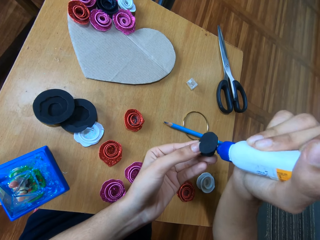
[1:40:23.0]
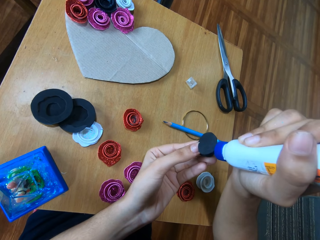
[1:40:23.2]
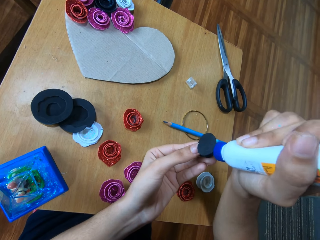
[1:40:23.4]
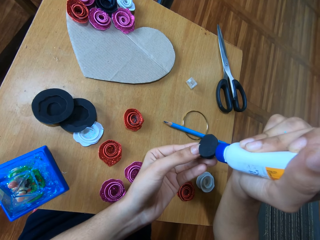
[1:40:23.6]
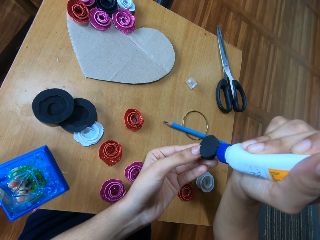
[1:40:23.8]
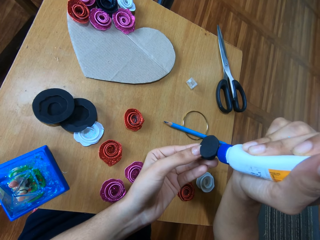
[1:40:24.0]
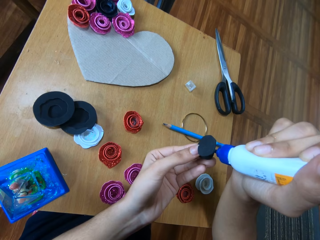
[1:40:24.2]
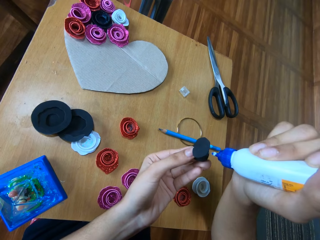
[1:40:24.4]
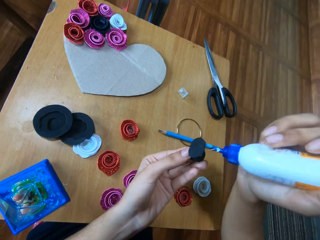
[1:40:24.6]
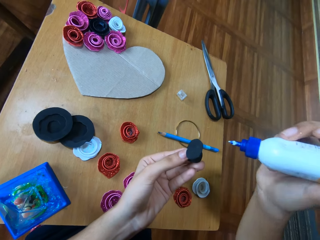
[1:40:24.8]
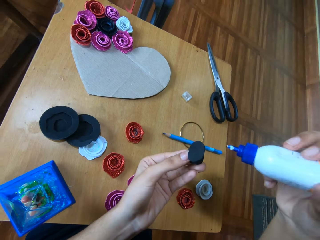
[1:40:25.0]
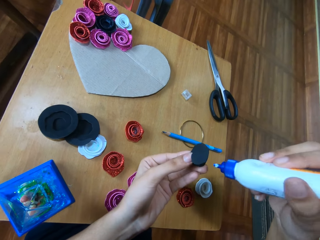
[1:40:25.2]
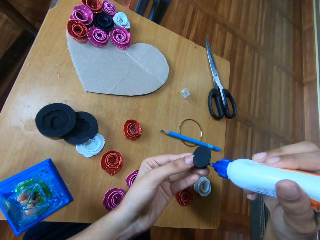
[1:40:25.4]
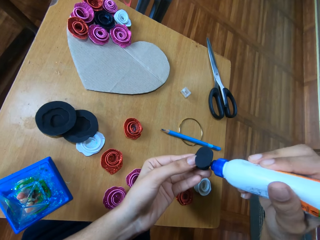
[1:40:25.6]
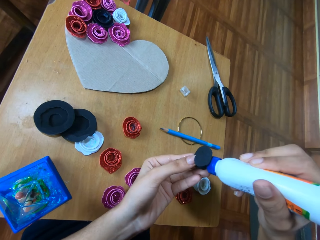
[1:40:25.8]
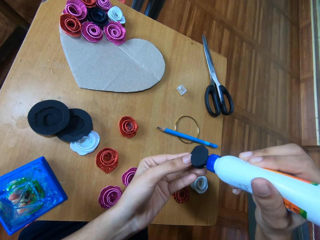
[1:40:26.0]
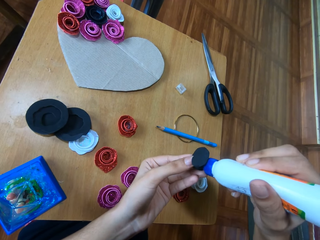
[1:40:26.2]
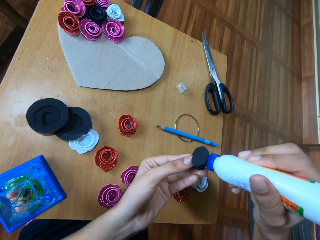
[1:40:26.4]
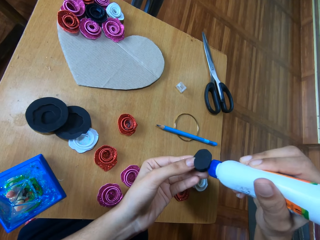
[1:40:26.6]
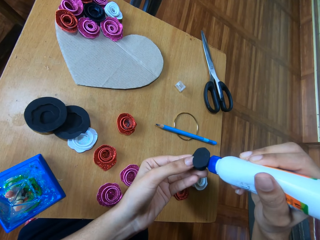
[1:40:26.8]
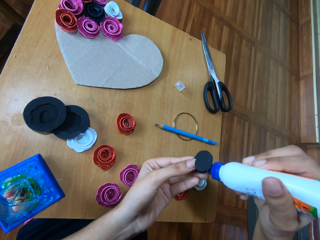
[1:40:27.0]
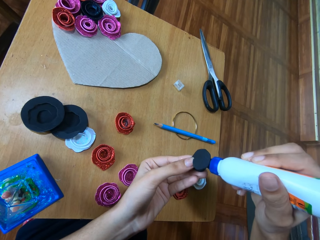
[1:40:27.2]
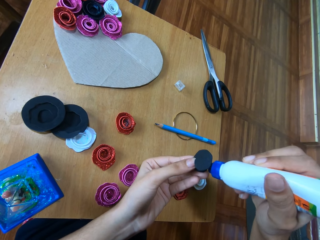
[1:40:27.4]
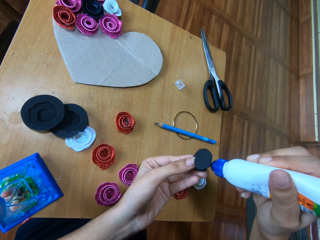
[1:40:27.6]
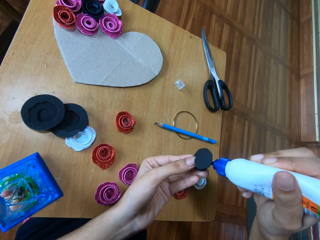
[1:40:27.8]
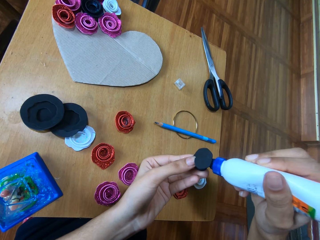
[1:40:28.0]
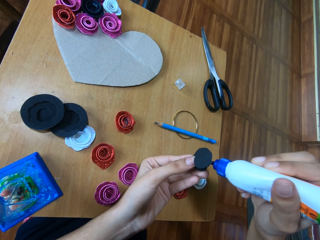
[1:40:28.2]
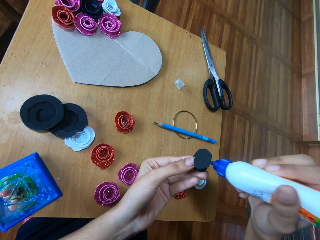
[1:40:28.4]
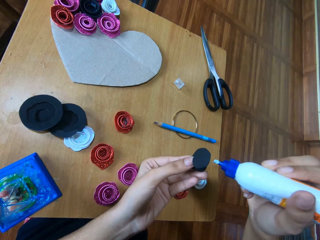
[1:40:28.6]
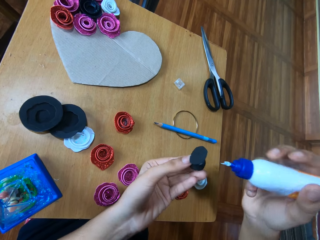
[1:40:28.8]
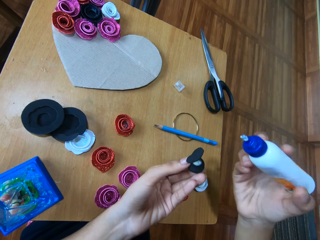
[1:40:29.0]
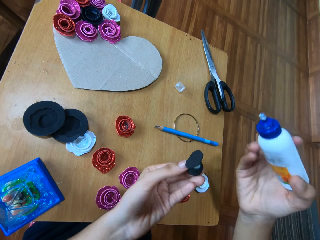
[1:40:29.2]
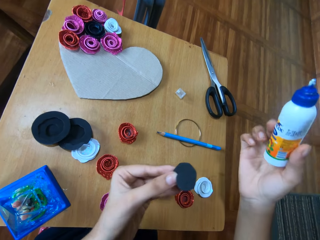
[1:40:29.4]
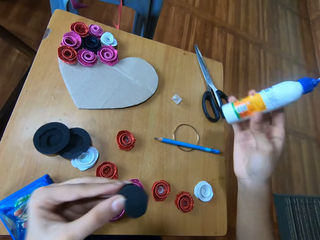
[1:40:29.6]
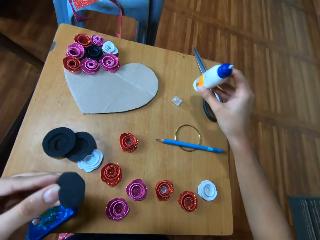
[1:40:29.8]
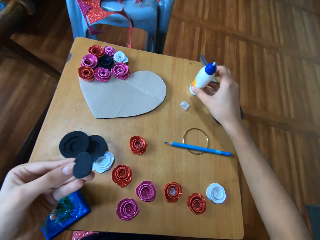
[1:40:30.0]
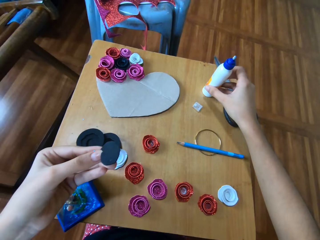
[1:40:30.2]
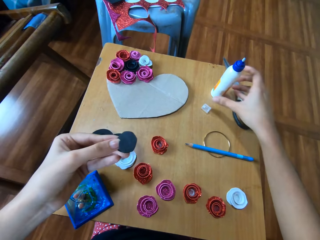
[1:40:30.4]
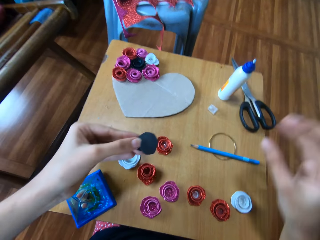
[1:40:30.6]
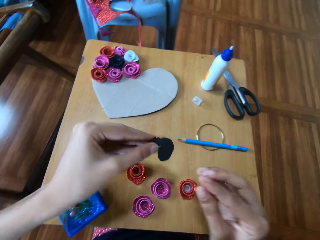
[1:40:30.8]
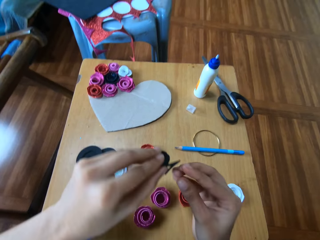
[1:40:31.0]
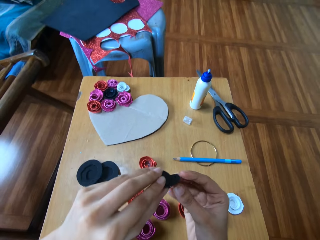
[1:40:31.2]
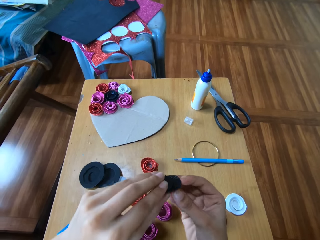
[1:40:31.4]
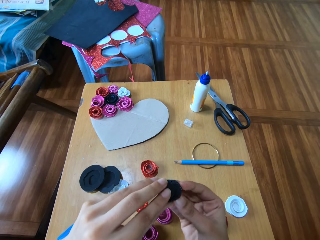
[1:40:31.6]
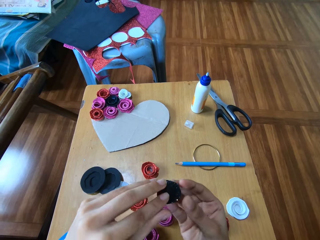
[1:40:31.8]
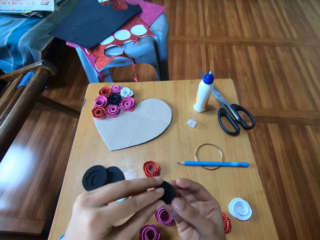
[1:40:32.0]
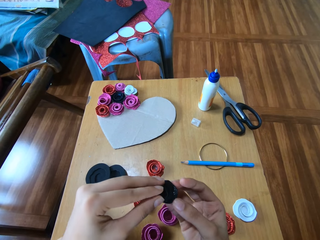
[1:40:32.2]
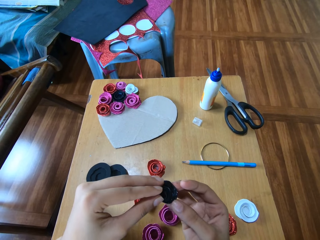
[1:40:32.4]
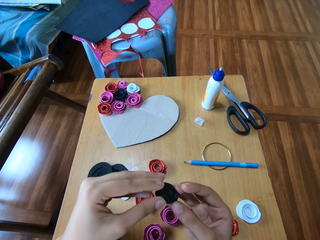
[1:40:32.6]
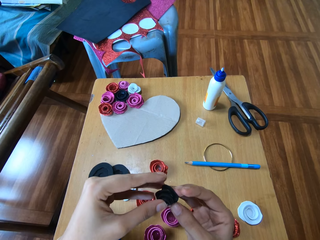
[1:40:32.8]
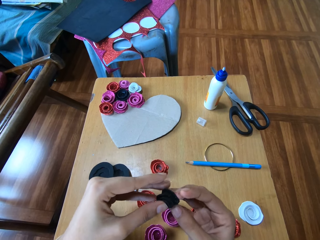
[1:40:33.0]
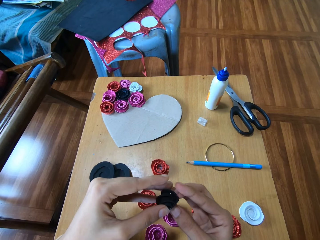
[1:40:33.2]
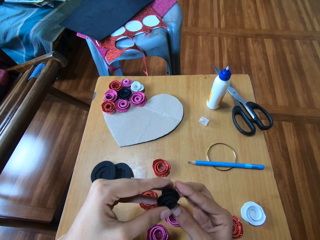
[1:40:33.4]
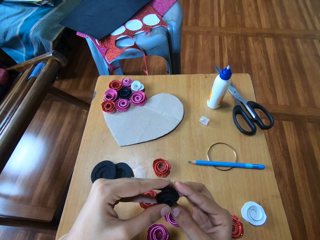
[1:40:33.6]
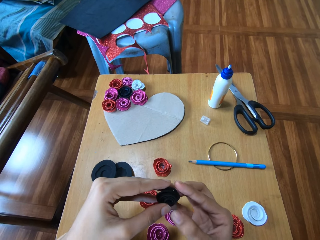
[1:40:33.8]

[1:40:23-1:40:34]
The camera wearer squeezes the glue. They apply the glue on the paper. They drop the glue on the table. They make the paper.

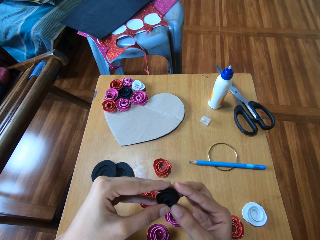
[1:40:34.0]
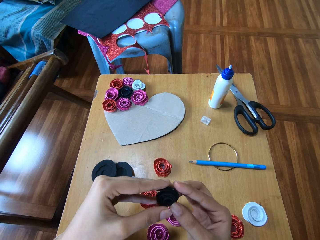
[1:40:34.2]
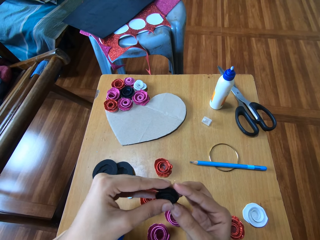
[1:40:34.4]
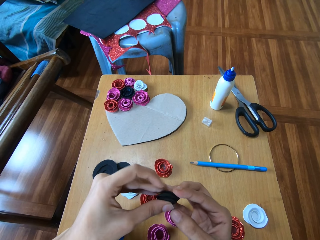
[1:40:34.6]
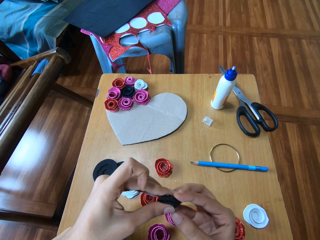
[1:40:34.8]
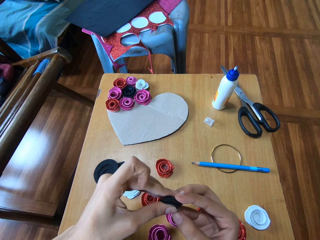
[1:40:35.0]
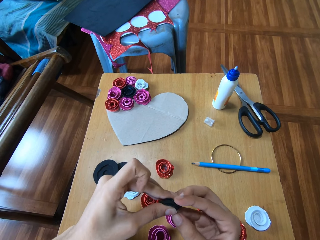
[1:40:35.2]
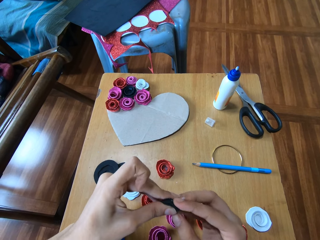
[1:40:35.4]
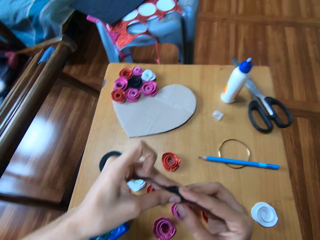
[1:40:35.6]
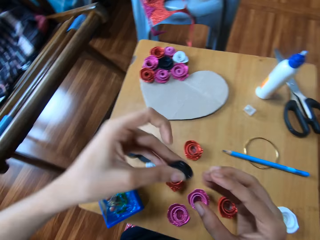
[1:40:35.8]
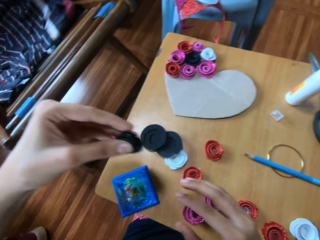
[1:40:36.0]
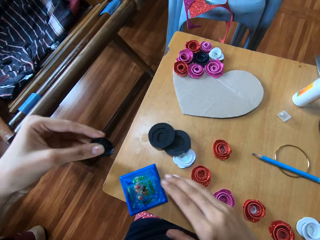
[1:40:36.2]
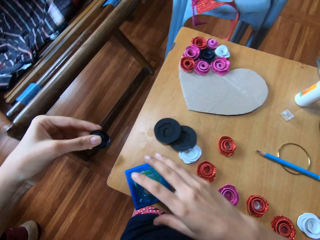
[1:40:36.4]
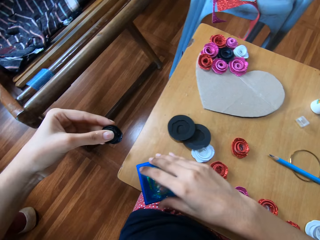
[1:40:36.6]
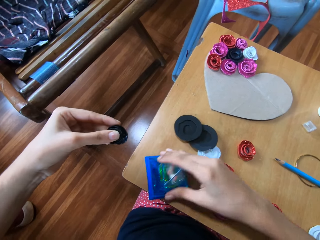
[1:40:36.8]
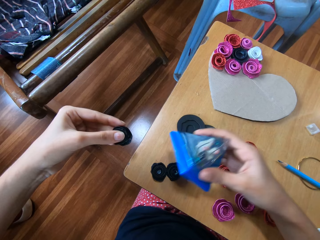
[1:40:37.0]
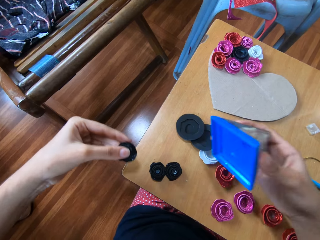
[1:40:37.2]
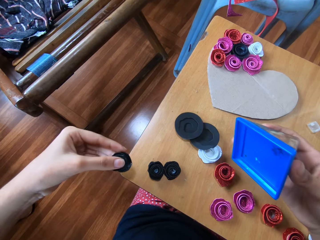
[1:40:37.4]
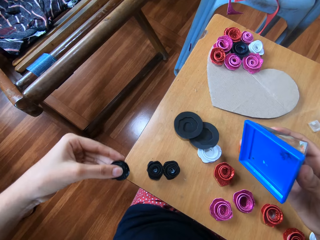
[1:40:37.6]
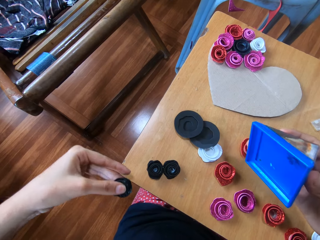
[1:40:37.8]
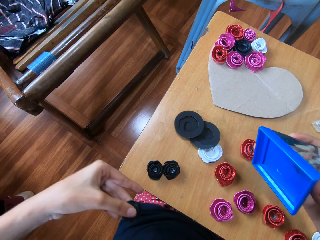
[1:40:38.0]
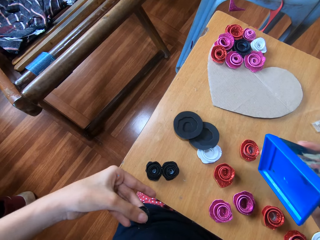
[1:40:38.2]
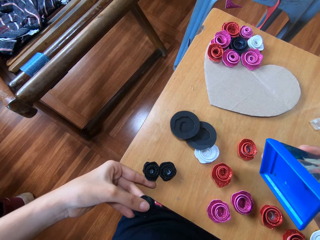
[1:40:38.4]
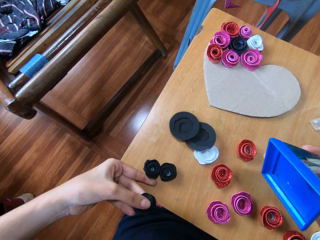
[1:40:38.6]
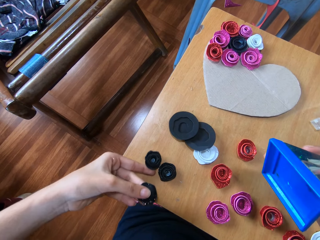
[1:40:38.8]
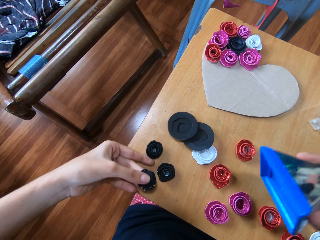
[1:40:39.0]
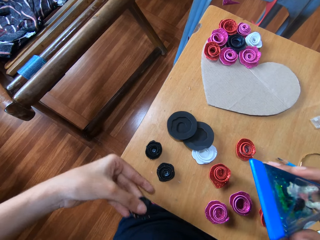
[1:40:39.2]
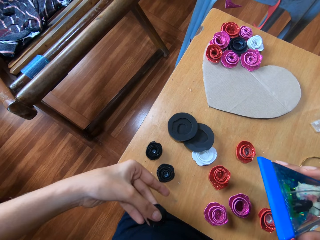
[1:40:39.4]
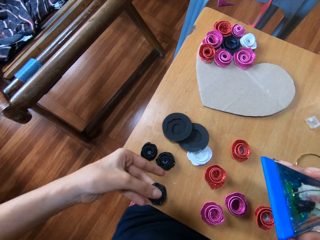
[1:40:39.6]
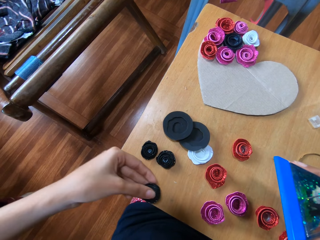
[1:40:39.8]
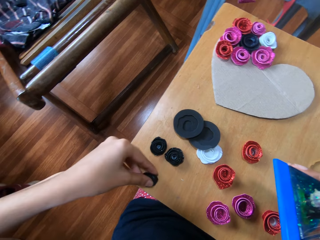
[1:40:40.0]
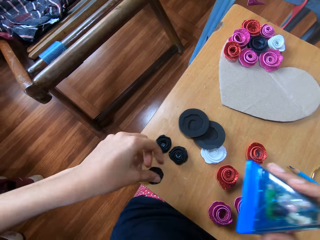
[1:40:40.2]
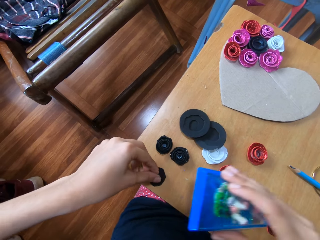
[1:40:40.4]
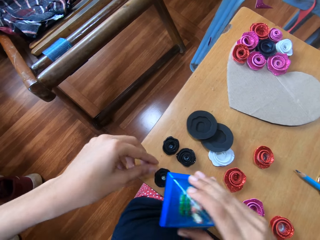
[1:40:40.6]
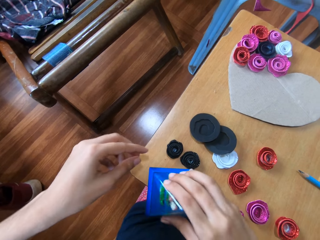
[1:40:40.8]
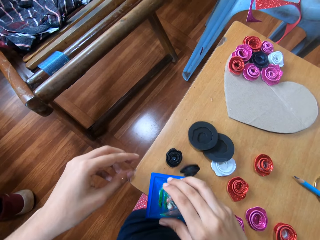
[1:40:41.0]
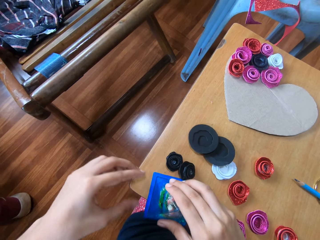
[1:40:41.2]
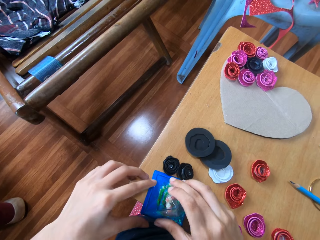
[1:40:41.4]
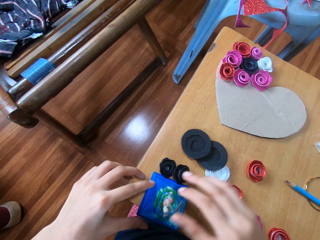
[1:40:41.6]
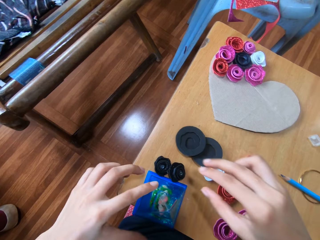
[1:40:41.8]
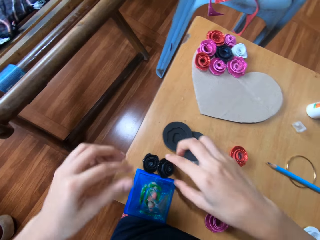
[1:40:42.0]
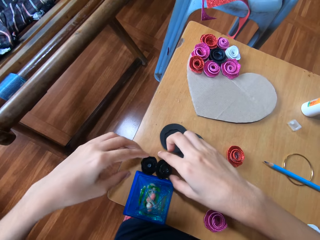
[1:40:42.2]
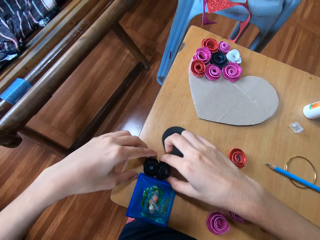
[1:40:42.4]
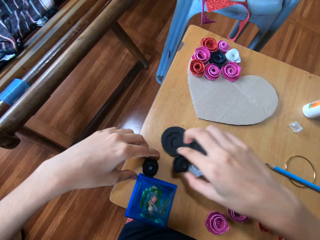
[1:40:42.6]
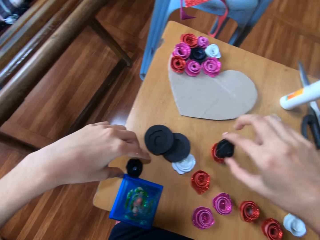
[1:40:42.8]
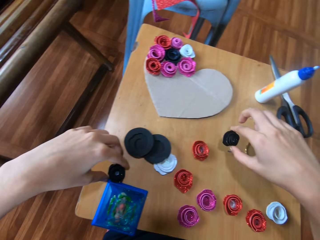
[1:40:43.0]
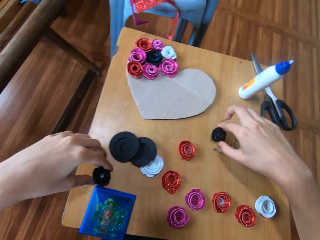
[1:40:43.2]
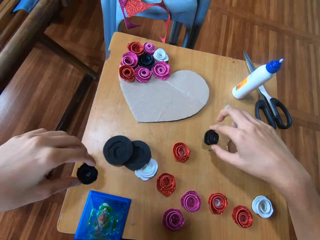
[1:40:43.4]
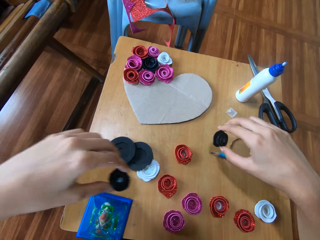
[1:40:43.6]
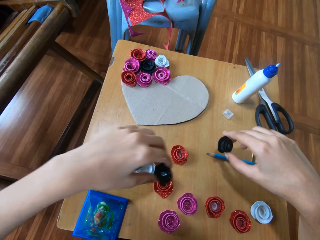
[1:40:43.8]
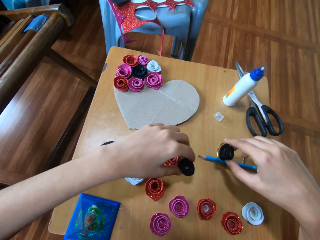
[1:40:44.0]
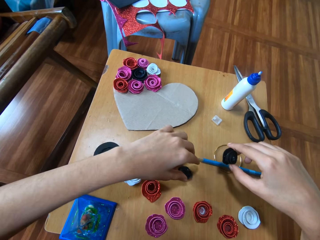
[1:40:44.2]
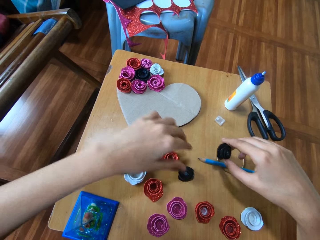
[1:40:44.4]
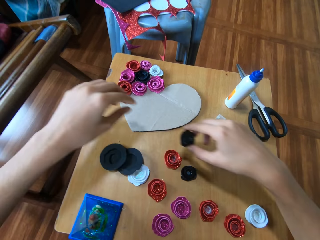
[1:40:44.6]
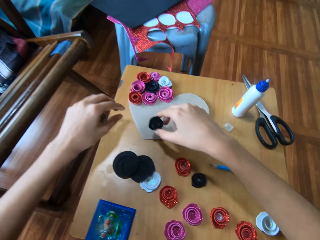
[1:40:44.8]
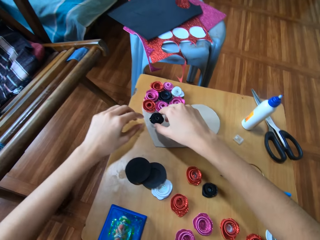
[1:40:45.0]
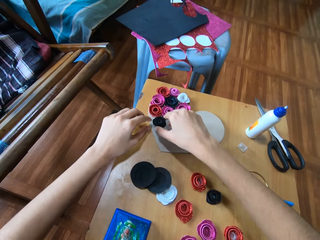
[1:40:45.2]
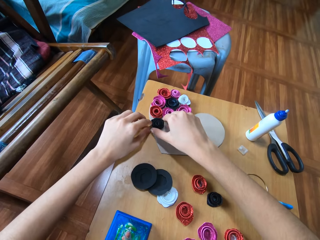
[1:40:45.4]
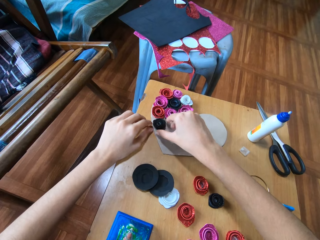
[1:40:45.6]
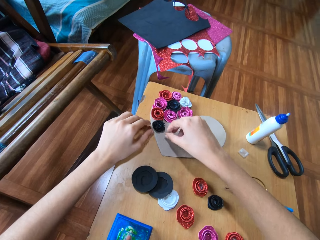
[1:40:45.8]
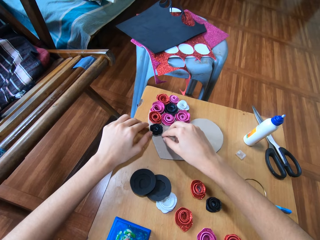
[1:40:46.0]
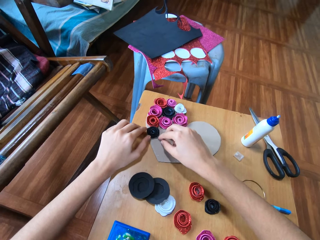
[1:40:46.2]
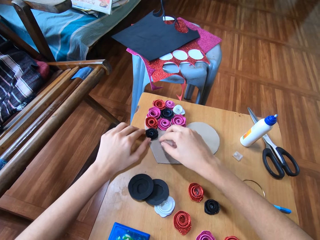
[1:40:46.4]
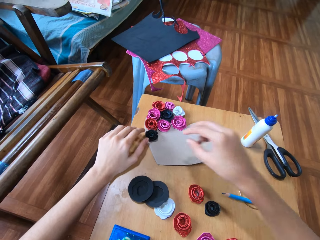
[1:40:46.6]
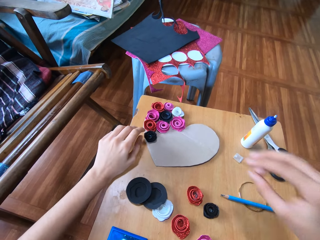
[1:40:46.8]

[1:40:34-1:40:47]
The camera wearer presses the paper flower with both hands. She picks a one-inch circle punch from the table with her right hand. She opens a lid. She adjusts the paper flower on the table with her left hand. She moves the decorated papers aside. She adjusts another paper flower on the table with her left hand. She drops the paper flower on the table with her left hand. She drops the one-inch circle punch on the table. She closes the lid. She picks the paper flower from the table with her right hand. She picks the paper flower from the table with her left hand. She drops the paper flower on the table with her left hand. She drops the paper flower on a heart-shaped cardboard on the table with her right hand. She adjusts the paper flower on the cardboard on the table with her right hand.
